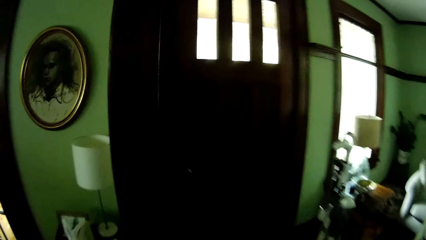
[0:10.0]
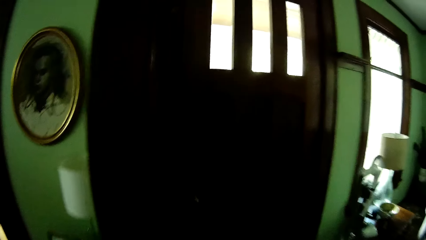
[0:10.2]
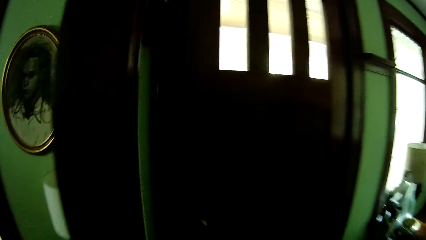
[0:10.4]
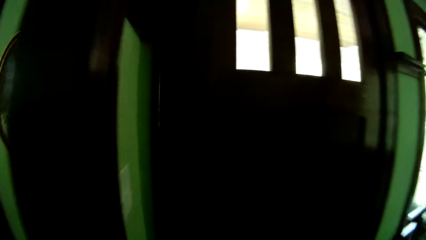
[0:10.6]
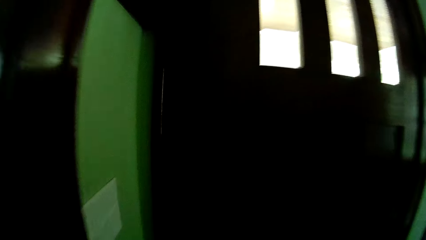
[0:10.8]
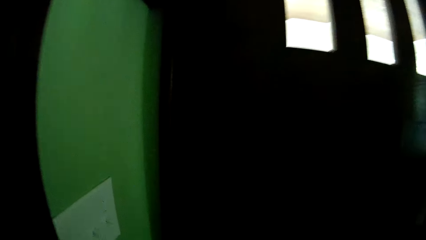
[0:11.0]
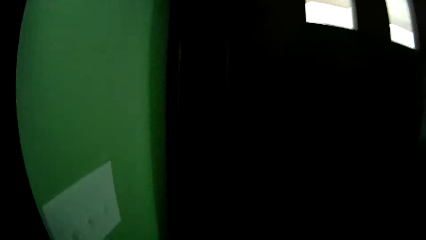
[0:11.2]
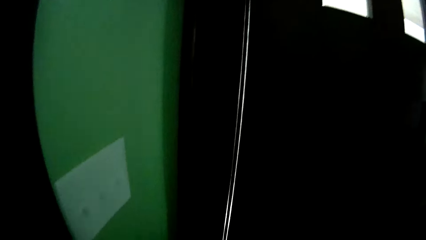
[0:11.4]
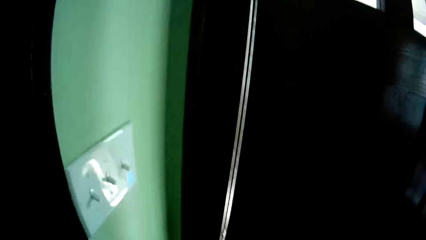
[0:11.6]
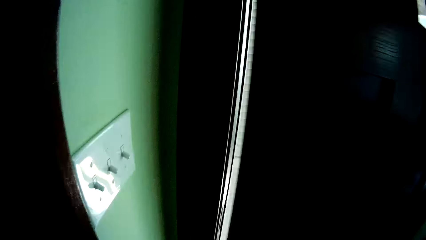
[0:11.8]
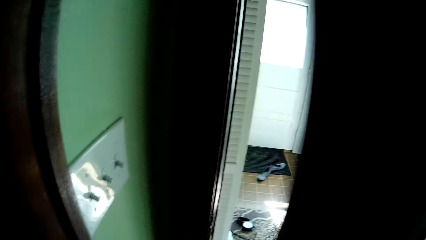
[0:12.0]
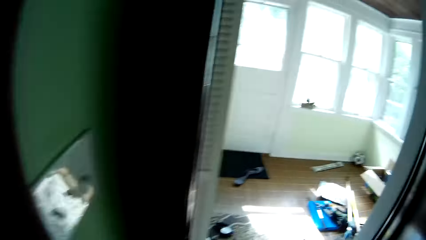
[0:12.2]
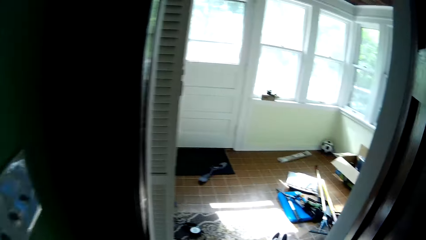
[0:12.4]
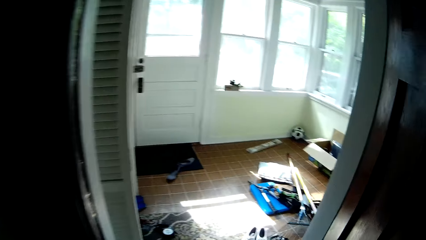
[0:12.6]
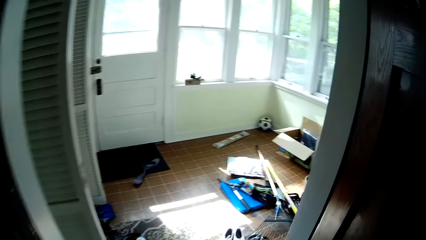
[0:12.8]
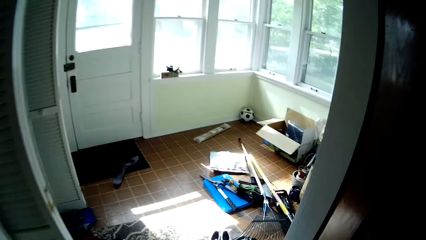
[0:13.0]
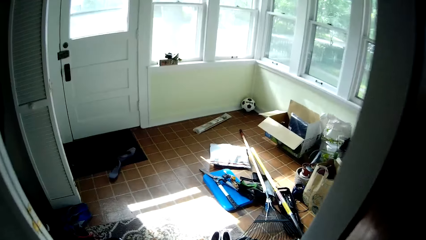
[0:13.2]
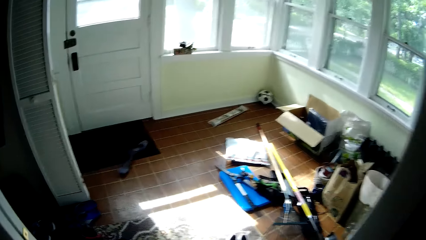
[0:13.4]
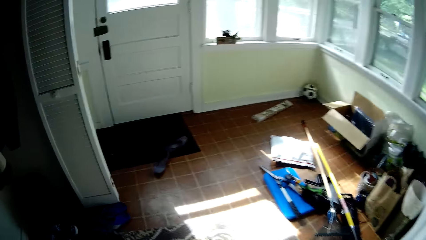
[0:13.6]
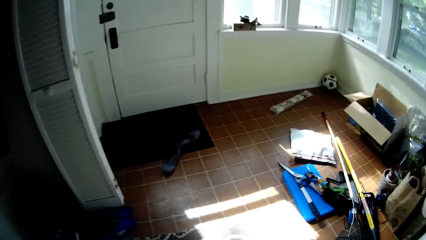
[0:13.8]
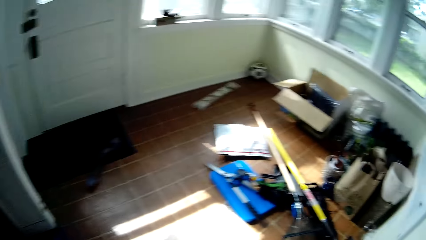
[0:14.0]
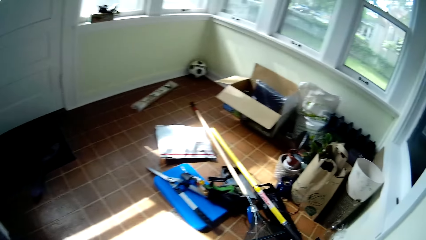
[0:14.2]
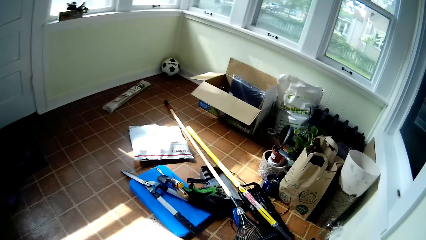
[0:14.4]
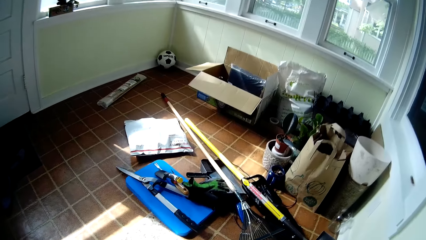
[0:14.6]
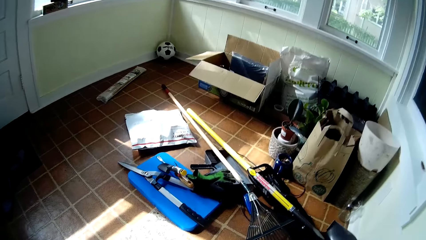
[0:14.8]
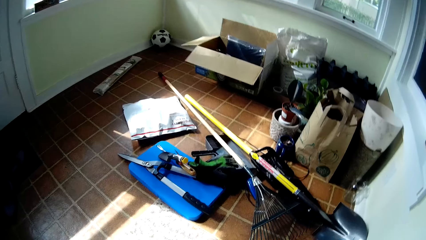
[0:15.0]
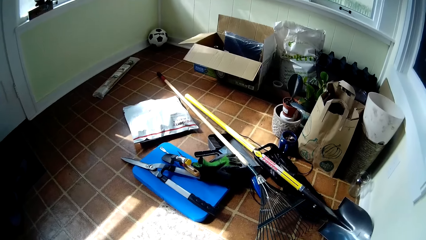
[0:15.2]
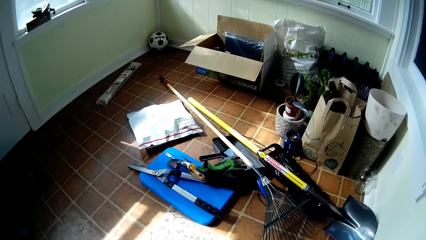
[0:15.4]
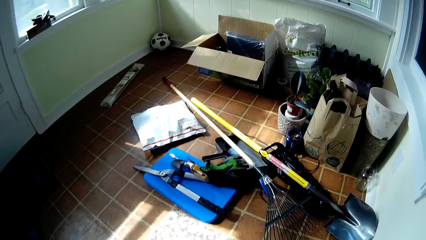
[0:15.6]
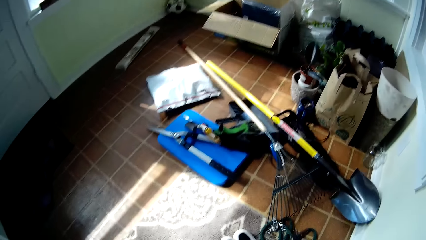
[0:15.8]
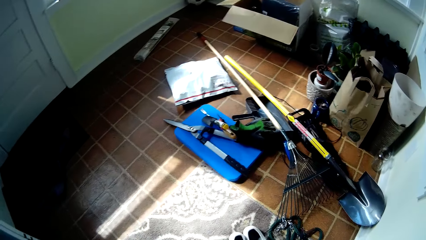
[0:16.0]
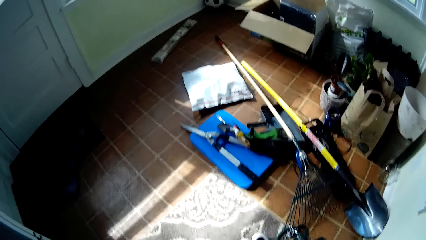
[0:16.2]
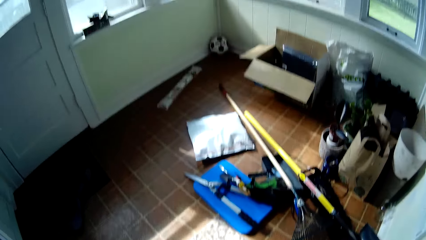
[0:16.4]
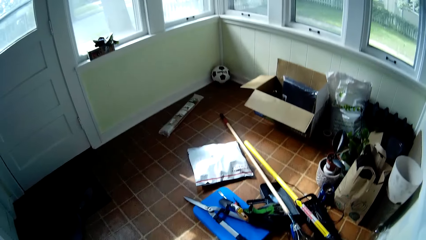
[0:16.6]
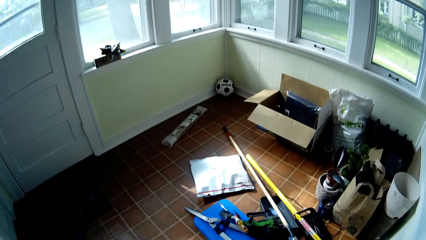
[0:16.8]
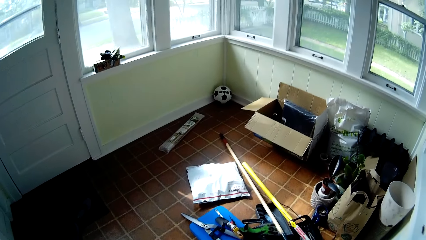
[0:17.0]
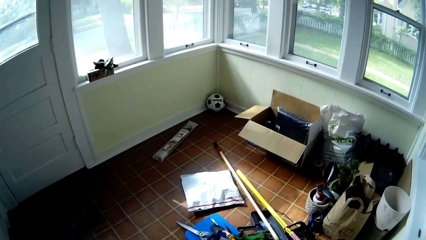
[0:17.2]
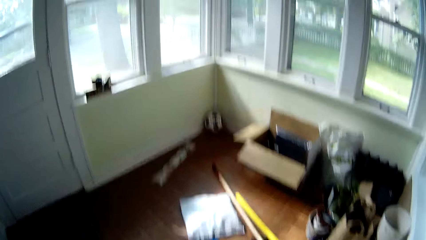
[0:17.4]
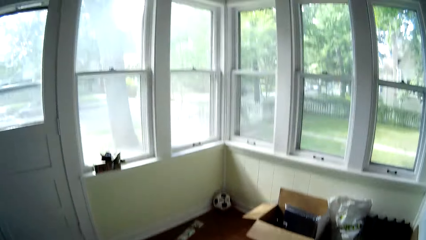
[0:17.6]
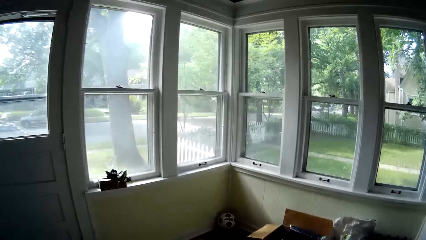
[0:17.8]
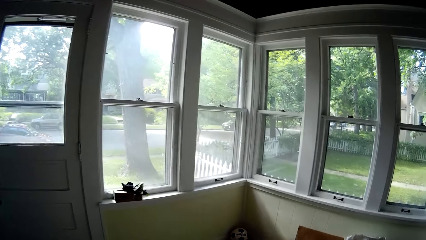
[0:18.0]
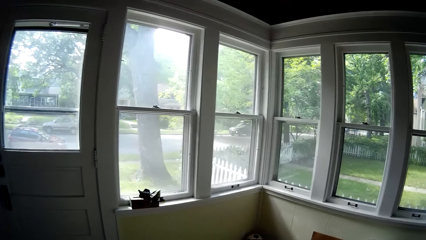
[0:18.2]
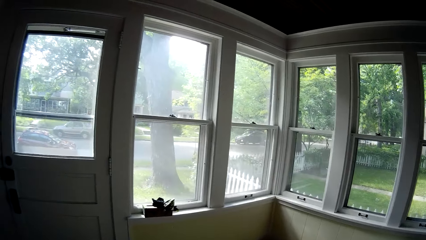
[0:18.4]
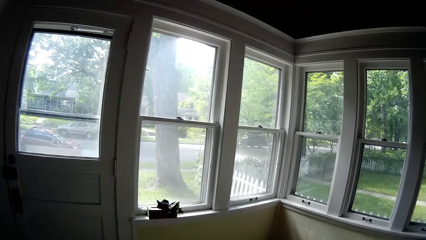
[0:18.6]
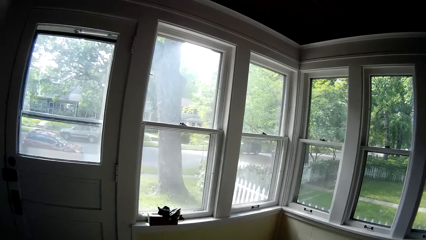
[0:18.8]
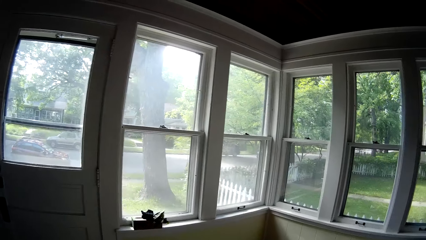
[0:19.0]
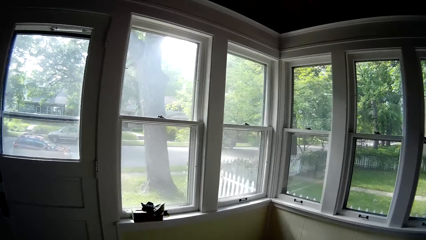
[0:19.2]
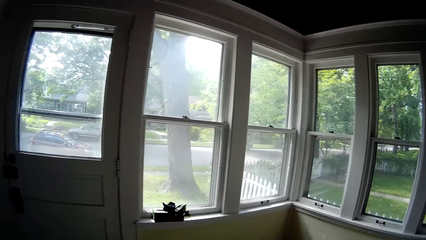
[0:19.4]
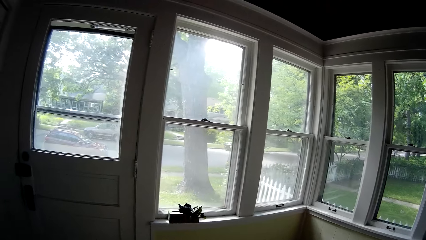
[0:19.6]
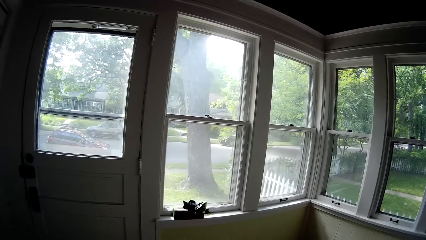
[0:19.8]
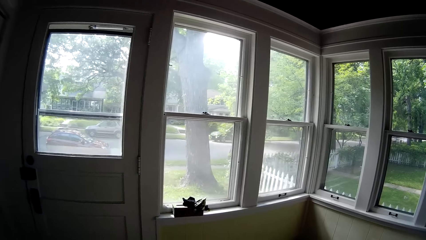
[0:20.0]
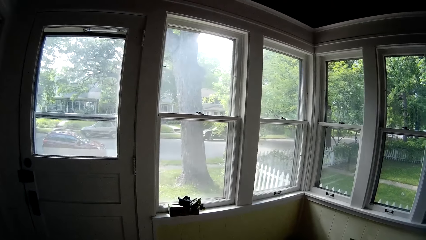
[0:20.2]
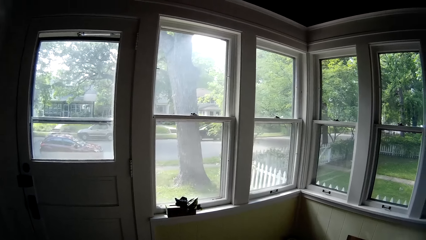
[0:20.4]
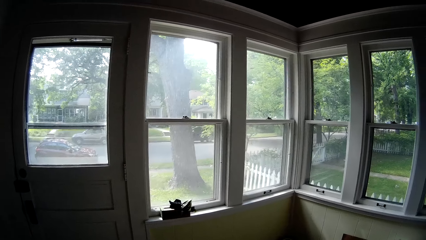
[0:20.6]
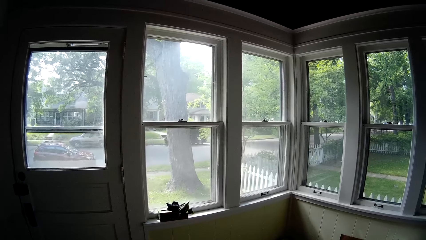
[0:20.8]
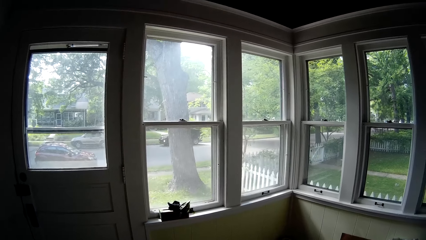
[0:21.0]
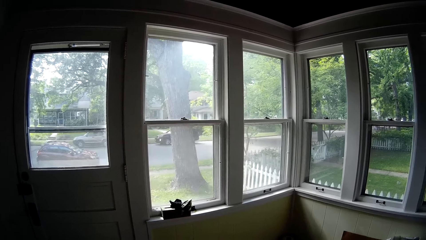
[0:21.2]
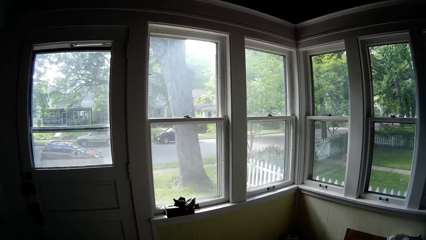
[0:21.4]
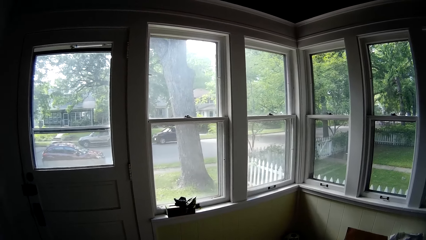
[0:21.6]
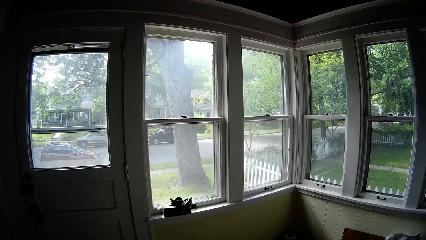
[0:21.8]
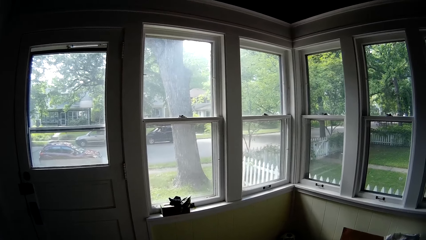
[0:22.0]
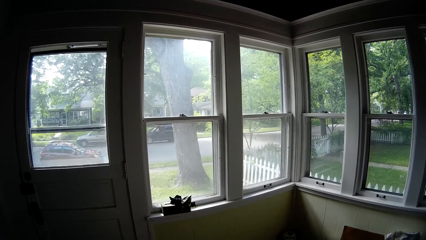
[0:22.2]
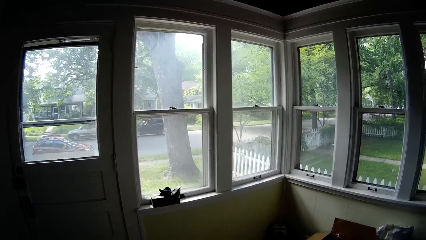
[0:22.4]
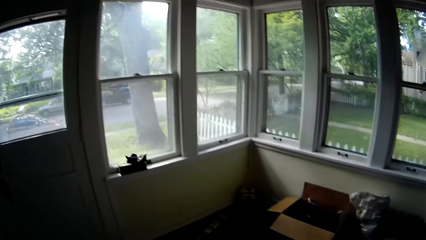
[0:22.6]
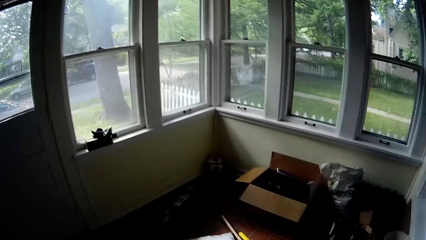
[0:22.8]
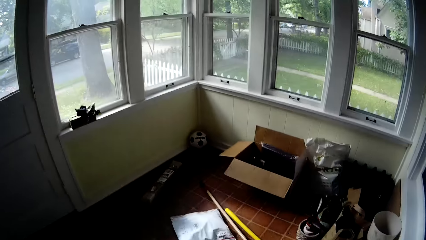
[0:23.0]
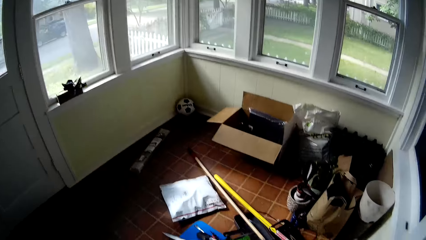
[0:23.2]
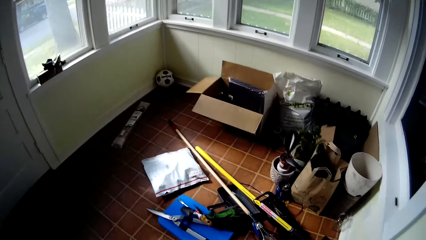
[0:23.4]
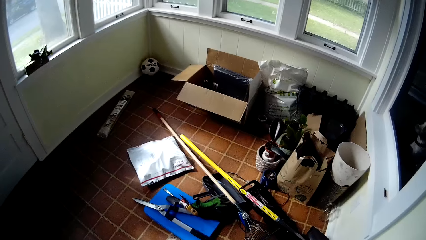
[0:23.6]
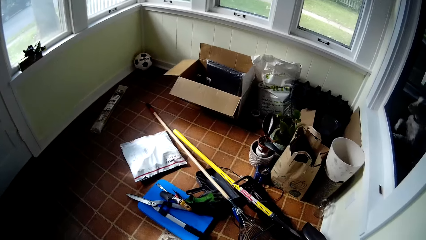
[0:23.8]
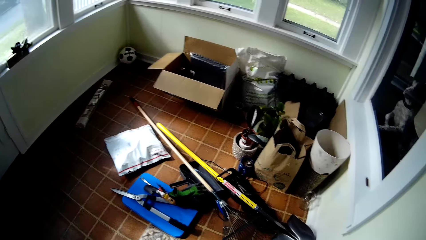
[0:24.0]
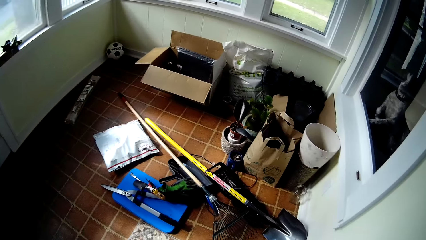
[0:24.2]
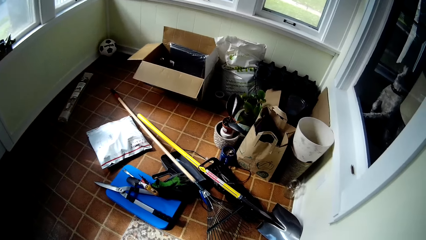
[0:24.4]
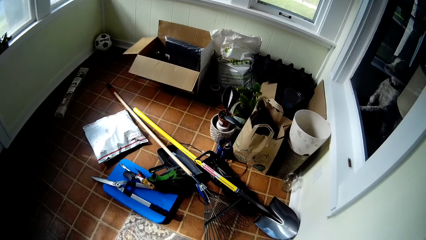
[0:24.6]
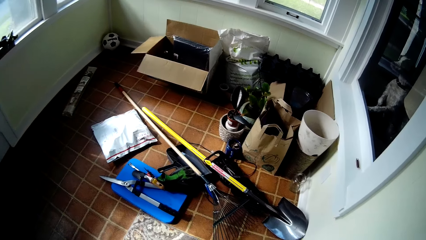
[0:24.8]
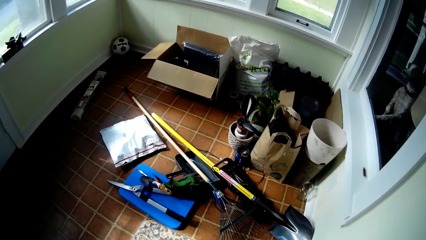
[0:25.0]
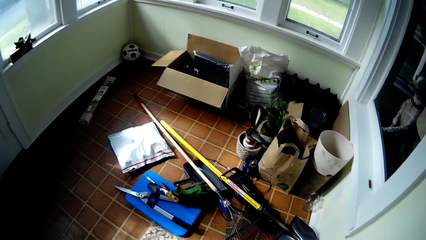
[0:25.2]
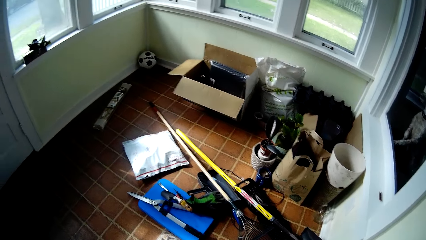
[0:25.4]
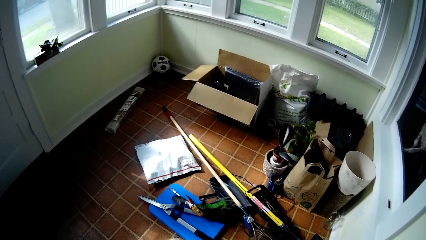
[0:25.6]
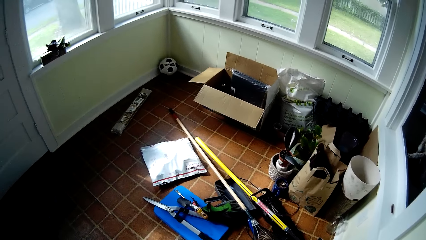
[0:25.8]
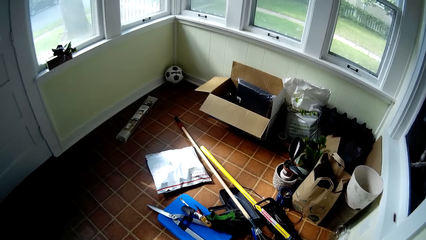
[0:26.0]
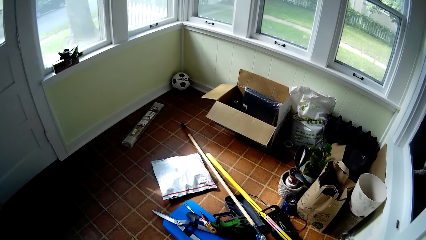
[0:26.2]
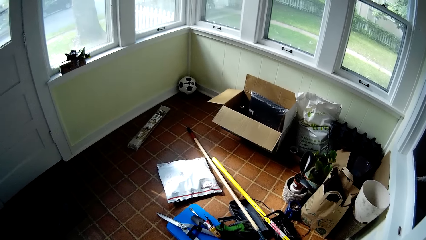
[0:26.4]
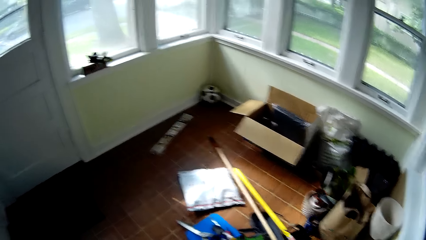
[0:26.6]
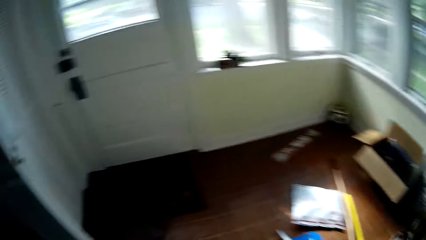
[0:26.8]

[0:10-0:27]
The camera wearer opens the door with her right hand. She walks around and looks around. A black car parks behind a car outside the apartment.
